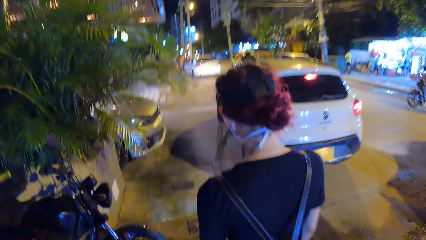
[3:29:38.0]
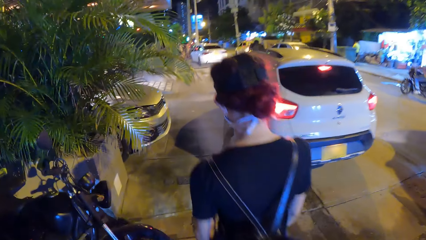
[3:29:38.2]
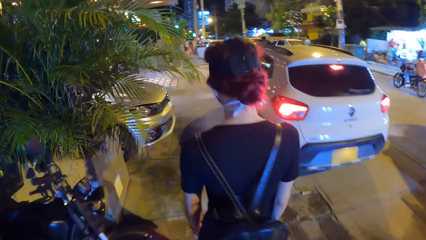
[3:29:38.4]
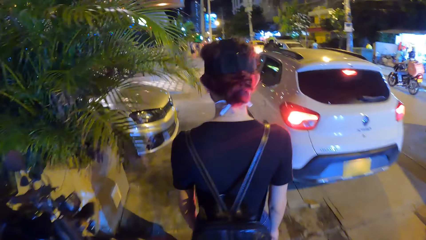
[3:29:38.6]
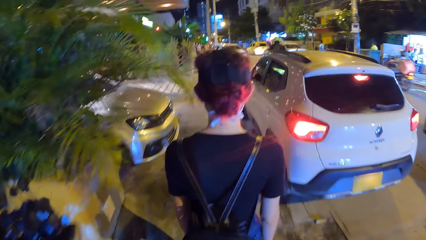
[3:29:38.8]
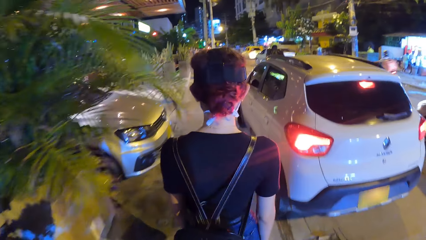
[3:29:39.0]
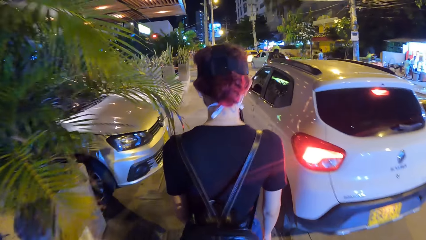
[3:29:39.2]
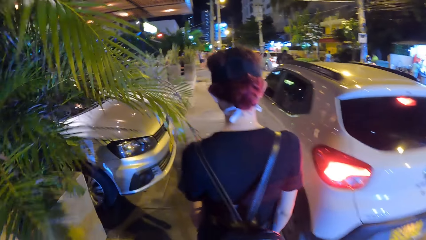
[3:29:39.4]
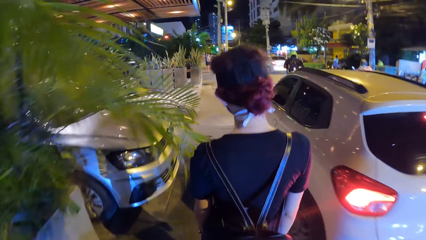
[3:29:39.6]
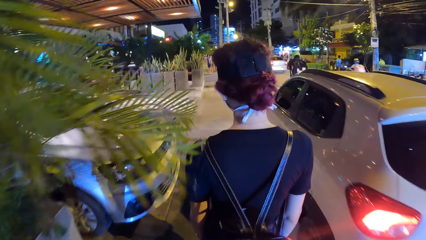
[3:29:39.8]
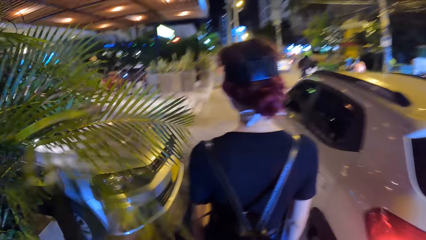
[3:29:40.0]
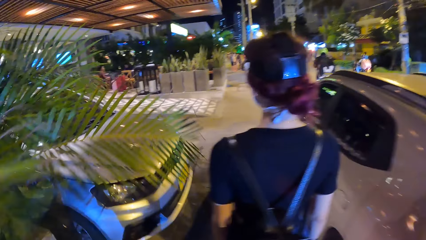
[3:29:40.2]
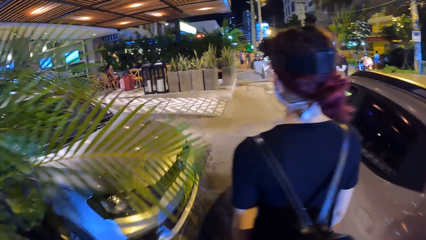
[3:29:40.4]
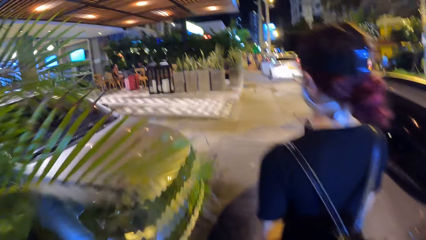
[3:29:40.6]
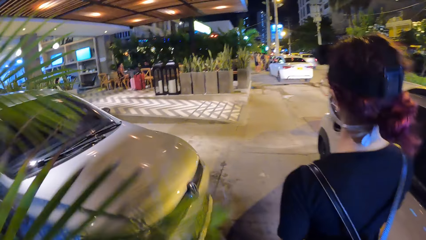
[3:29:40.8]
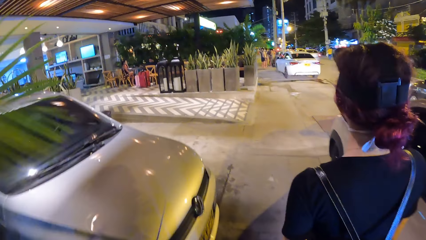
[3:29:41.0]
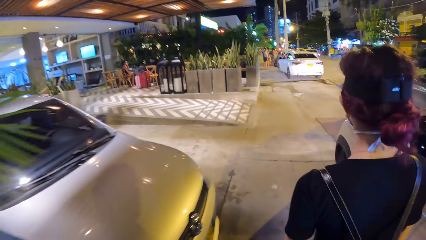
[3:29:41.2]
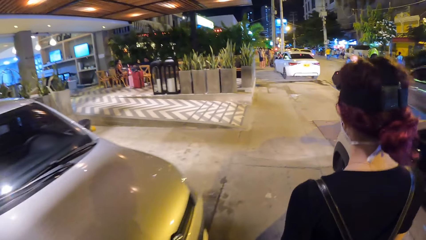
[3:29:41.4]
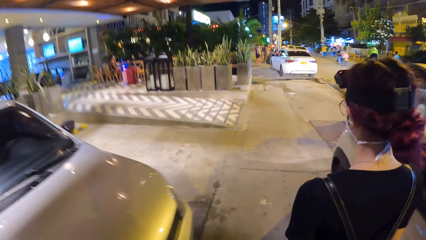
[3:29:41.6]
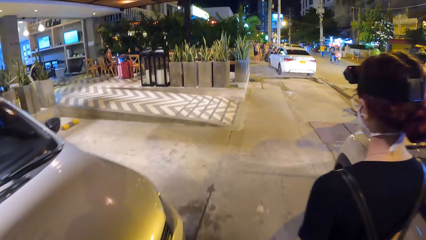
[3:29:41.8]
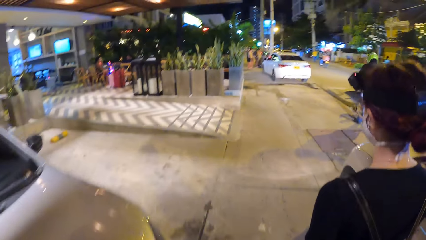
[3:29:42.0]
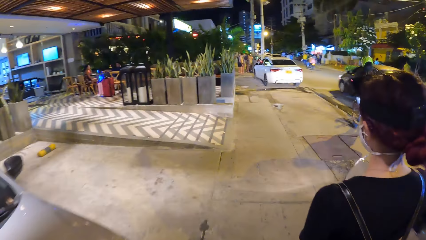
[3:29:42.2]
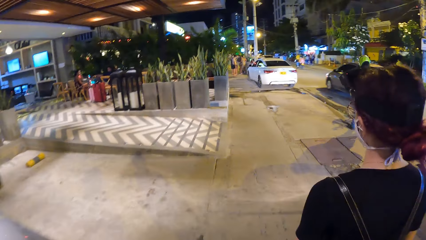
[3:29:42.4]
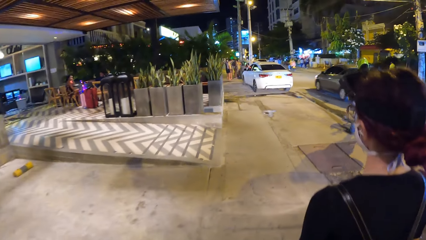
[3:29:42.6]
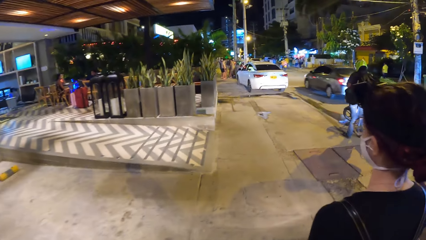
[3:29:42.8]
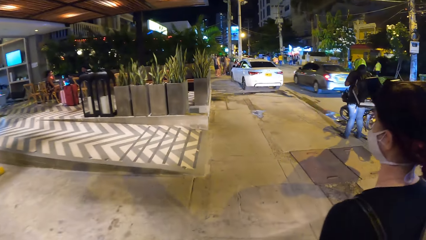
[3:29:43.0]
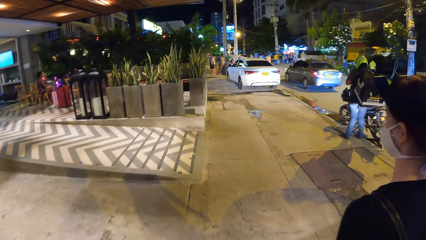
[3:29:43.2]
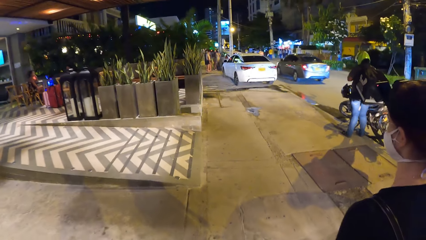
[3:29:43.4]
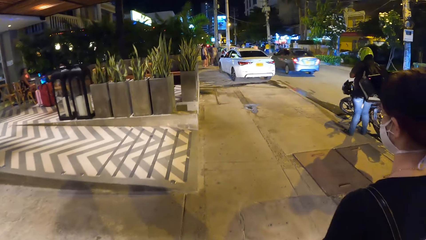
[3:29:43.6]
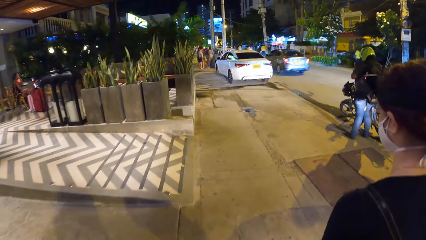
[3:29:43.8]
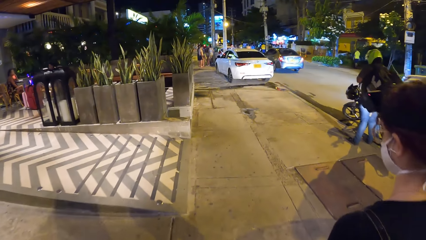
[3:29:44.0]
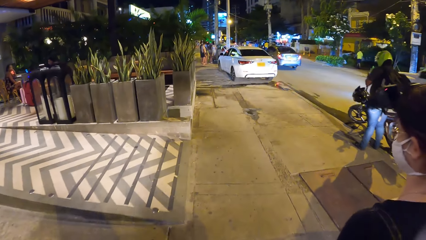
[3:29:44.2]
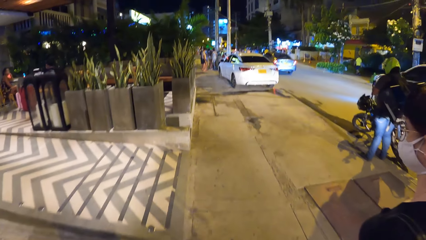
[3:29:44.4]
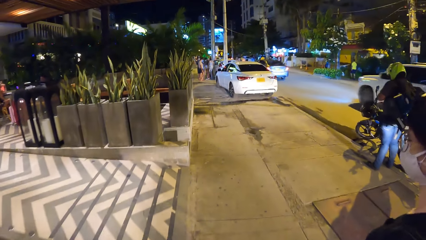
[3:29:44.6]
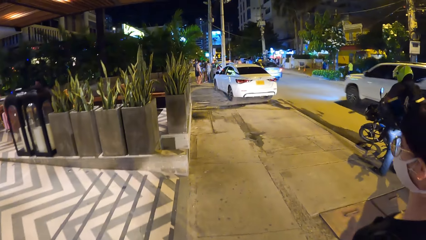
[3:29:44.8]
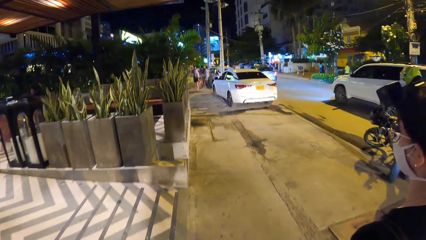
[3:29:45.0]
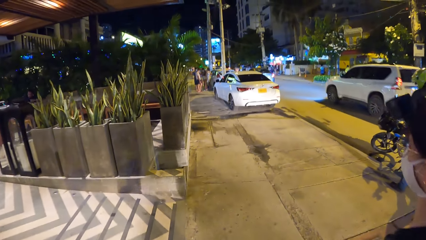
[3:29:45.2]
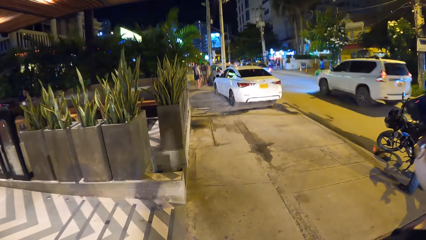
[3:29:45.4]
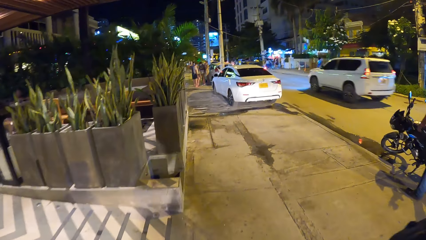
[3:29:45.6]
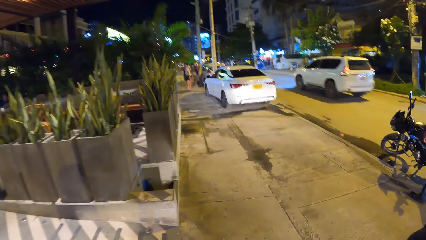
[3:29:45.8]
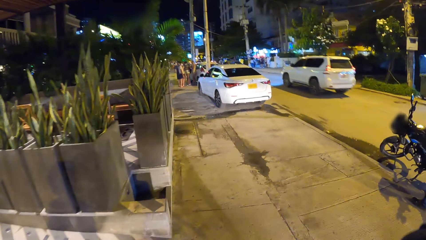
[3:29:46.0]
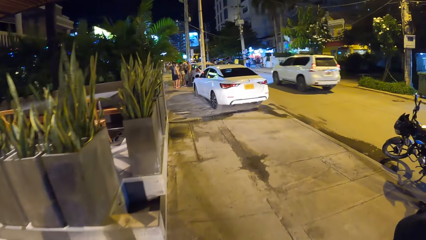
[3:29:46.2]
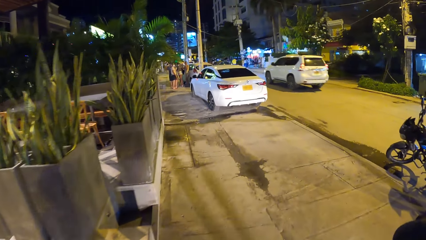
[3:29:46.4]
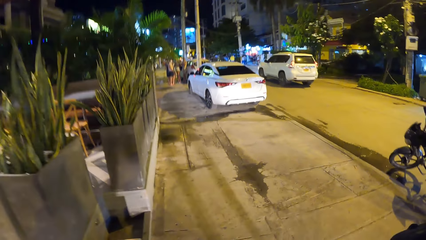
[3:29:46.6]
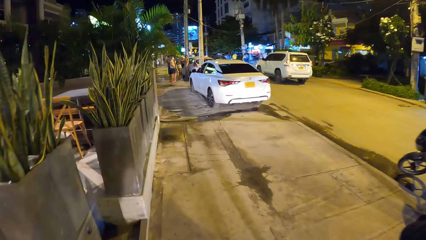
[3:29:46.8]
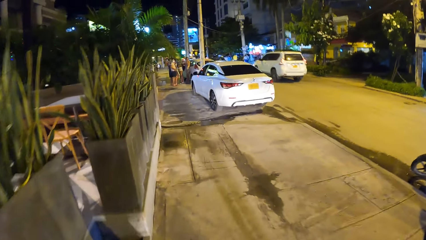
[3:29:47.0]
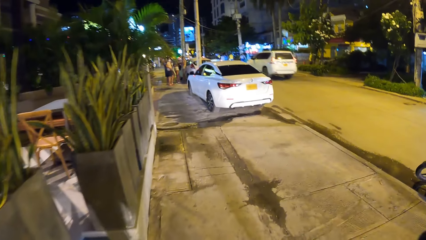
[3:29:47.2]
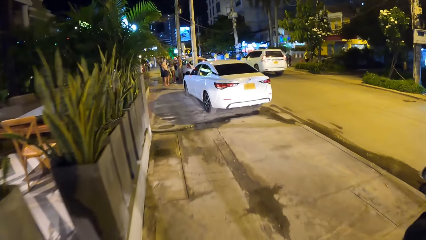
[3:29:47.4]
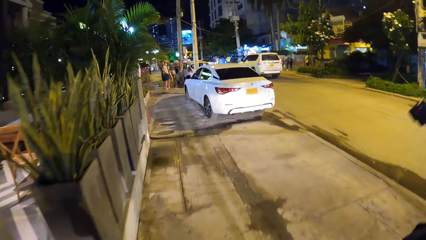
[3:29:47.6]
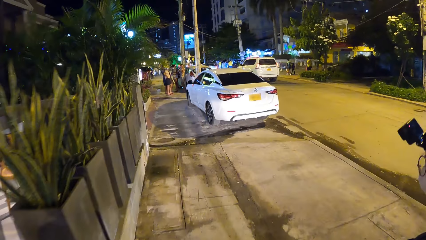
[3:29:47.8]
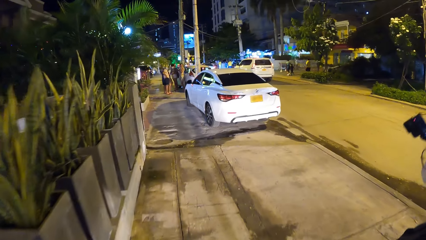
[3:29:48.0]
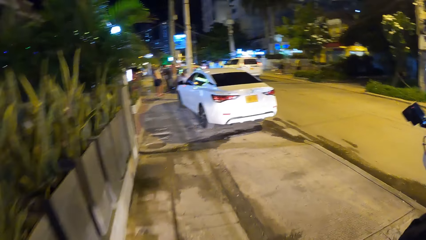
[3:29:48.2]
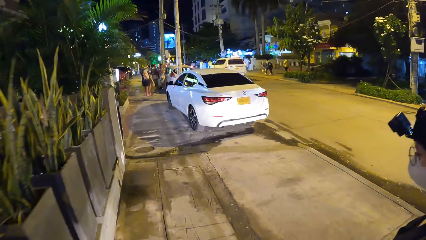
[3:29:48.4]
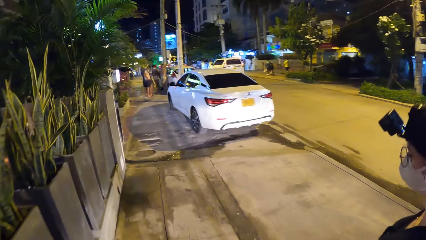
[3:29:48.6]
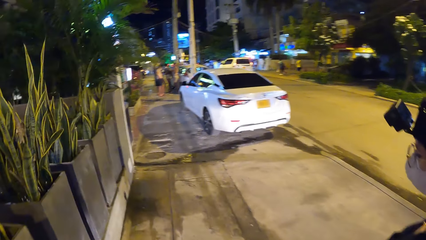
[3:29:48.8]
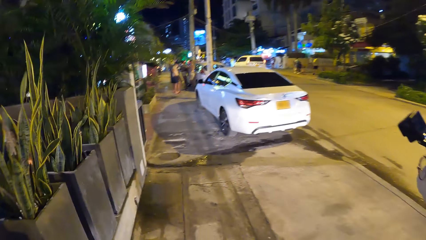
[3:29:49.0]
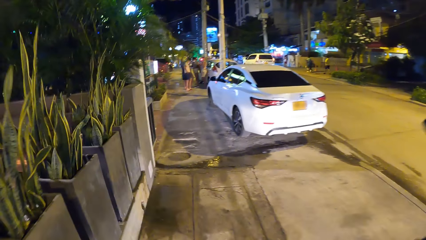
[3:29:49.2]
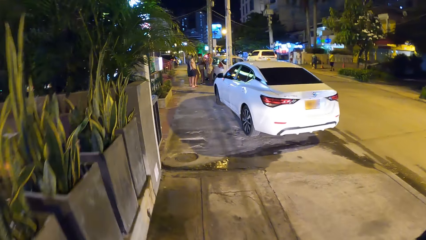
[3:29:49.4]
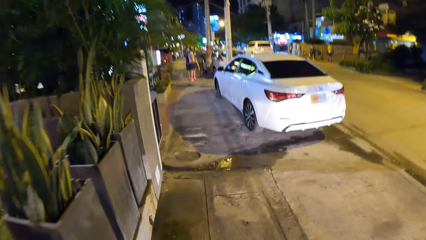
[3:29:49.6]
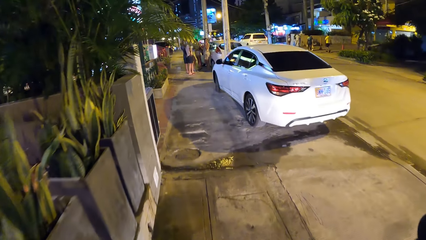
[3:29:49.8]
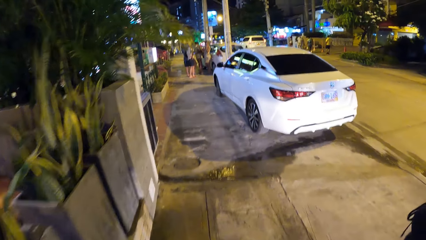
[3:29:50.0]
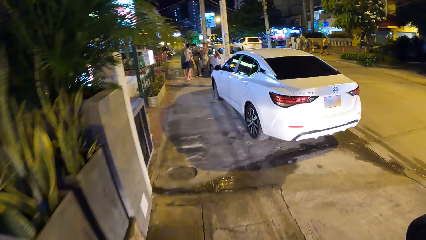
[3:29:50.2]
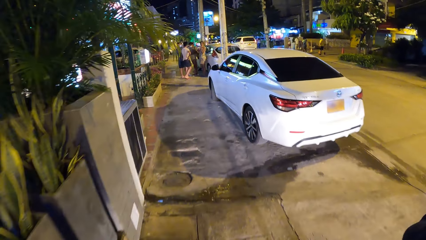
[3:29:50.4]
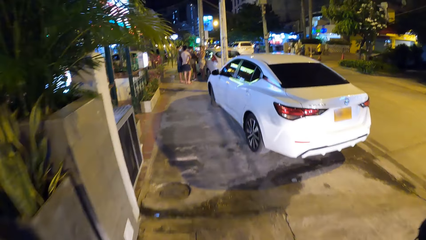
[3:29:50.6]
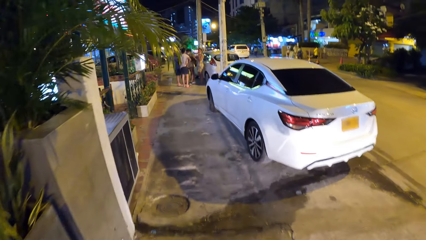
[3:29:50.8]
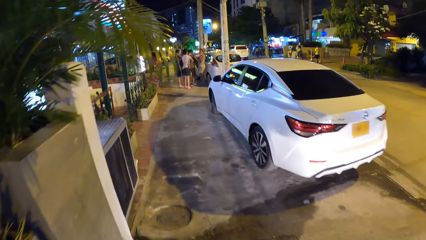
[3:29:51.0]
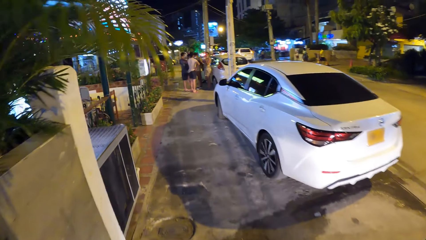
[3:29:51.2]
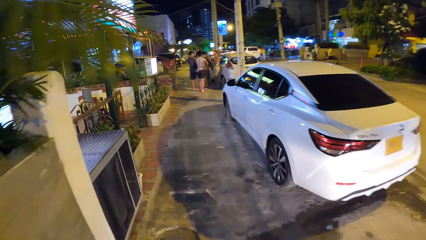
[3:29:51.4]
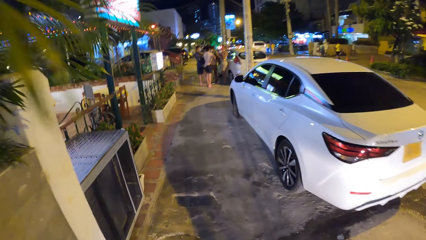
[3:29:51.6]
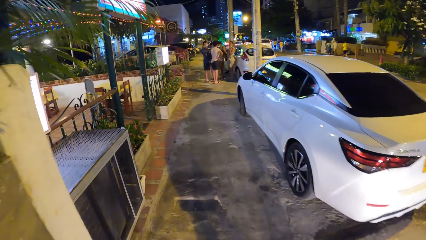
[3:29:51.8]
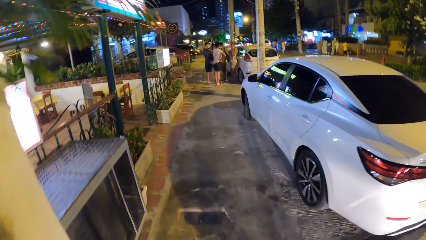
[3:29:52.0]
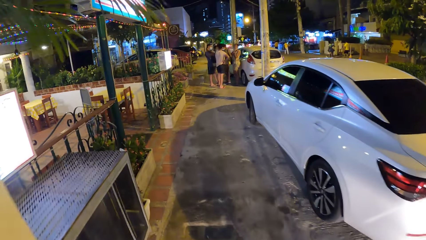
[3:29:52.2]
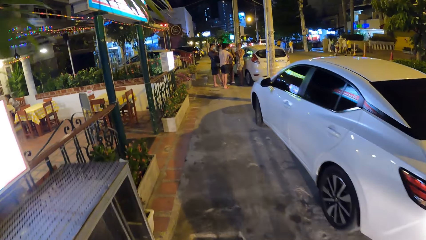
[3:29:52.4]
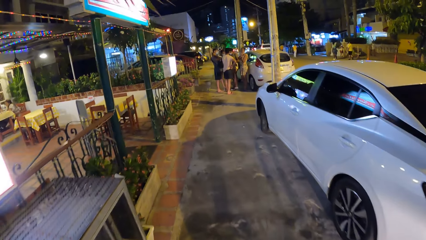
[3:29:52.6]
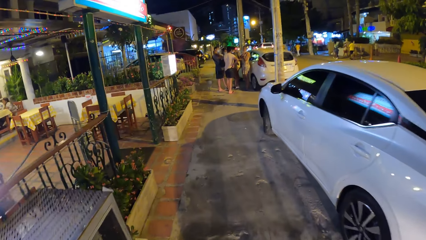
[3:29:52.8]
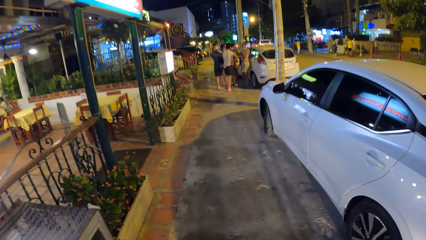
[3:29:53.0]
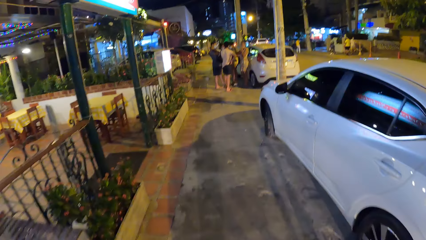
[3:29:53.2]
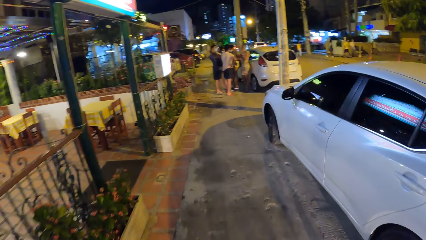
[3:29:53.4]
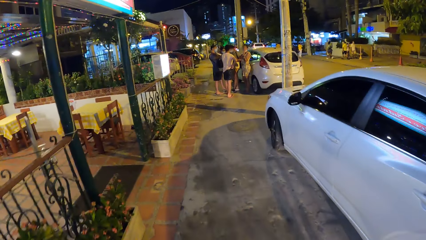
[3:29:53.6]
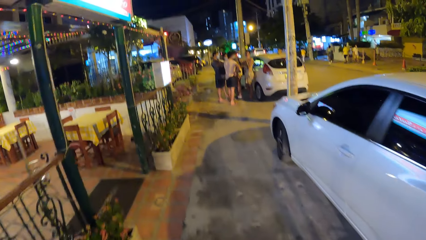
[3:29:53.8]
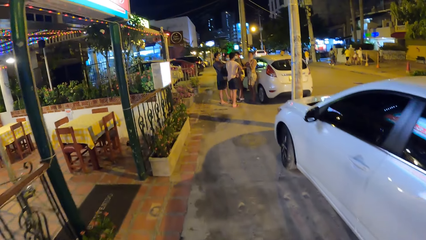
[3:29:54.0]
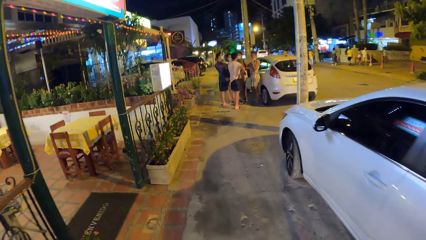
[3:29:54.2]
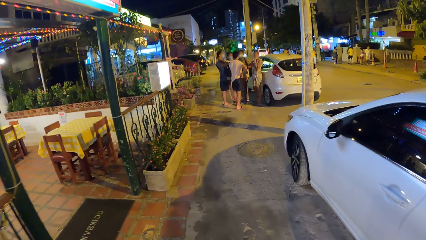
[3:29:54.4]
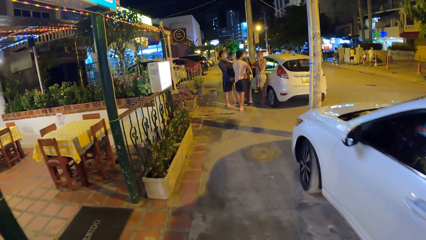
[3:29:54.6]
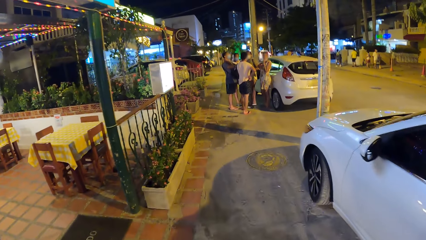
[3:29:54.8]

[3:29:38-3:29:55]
A motorcyclist rides past the camera wearer on the road. A grey car drives past the camera wearer on the road. A white jeep drives past the camera wearer on the road.
